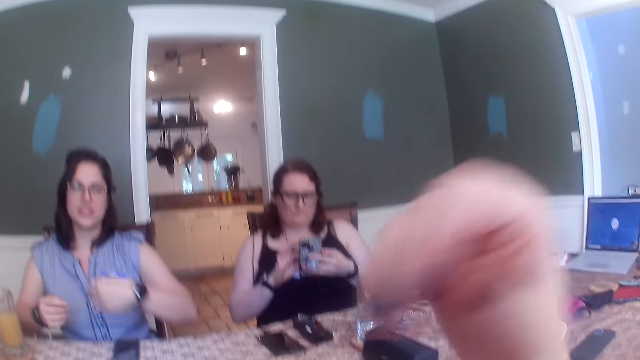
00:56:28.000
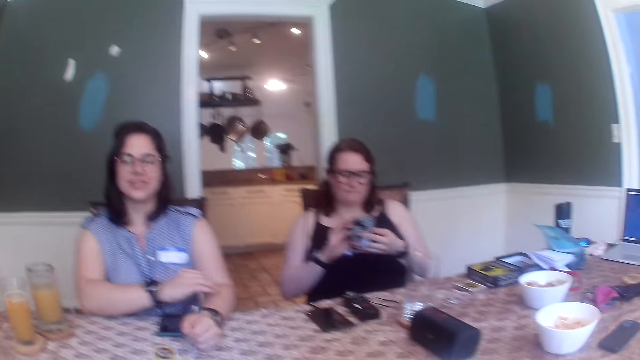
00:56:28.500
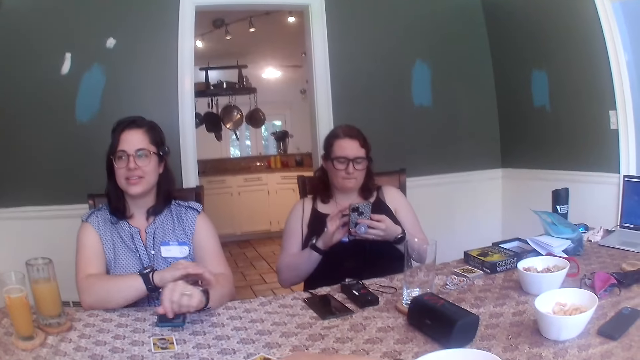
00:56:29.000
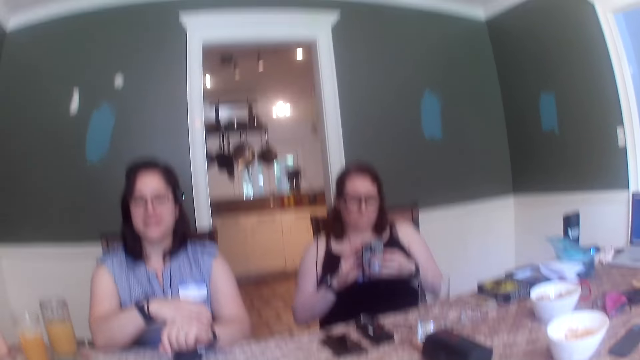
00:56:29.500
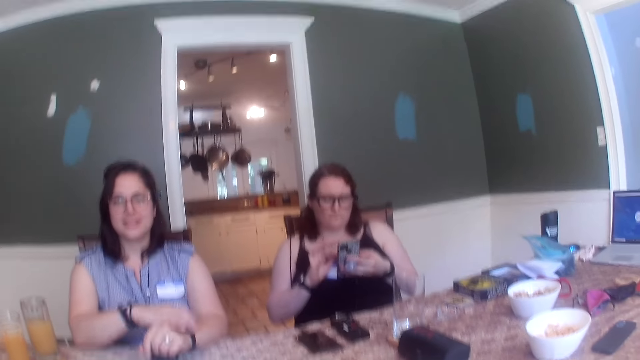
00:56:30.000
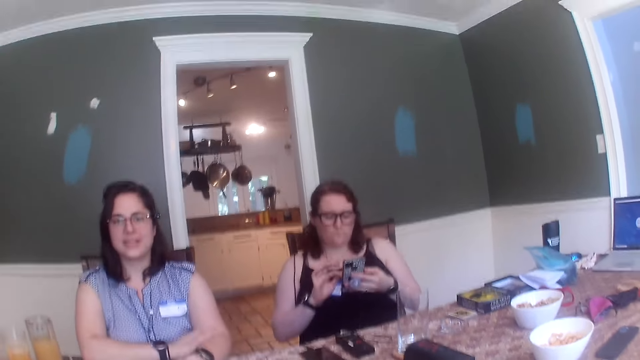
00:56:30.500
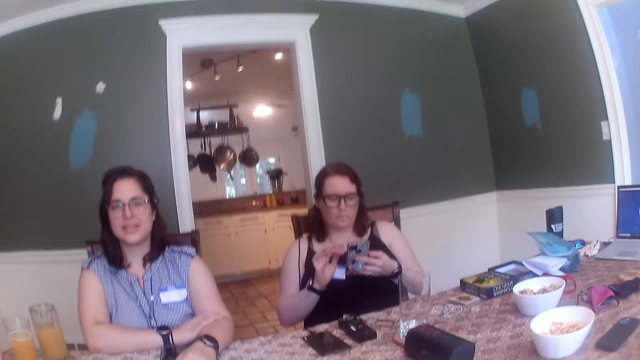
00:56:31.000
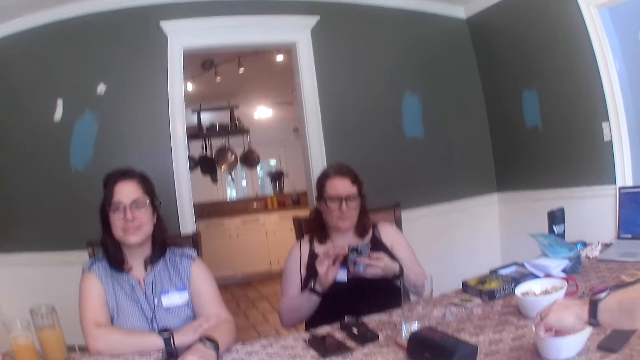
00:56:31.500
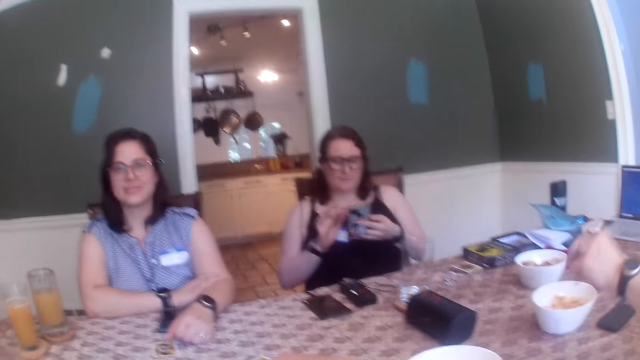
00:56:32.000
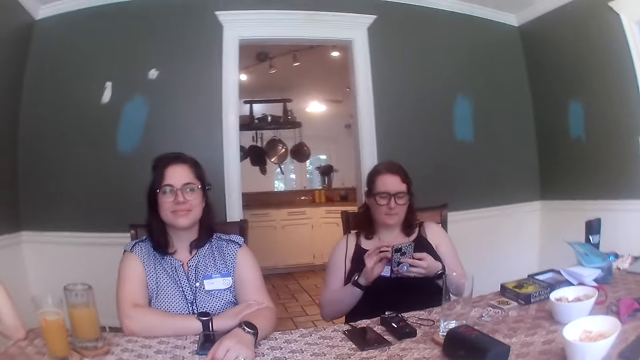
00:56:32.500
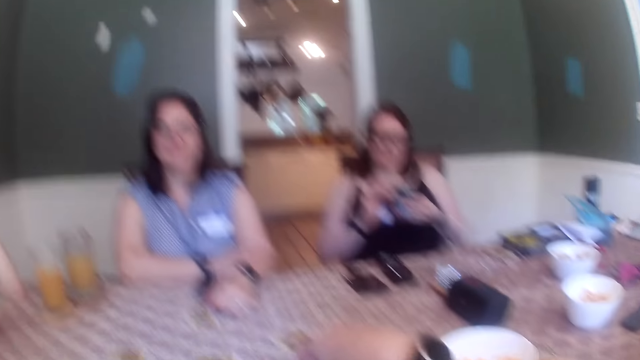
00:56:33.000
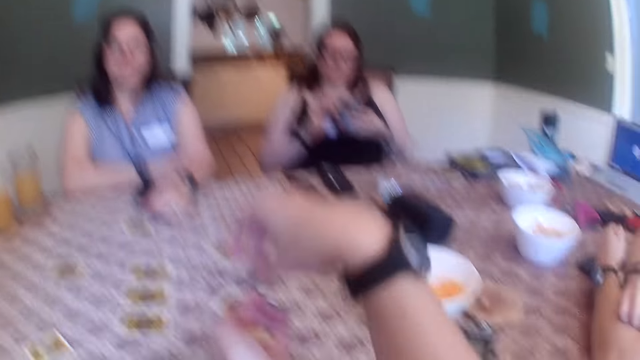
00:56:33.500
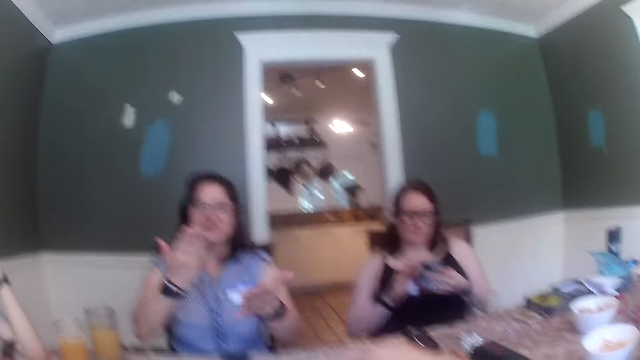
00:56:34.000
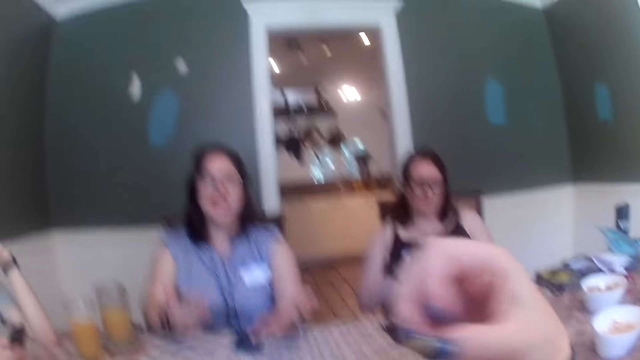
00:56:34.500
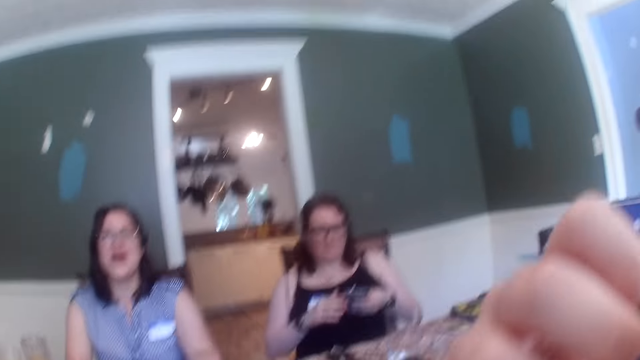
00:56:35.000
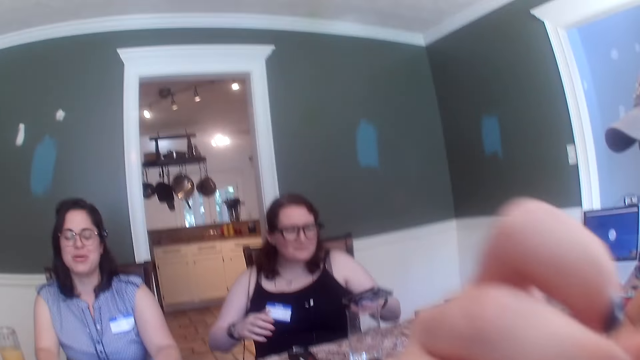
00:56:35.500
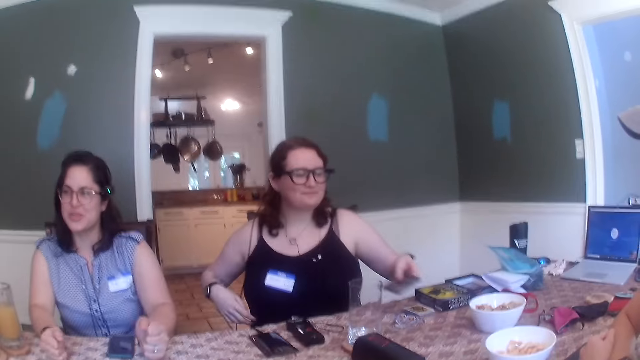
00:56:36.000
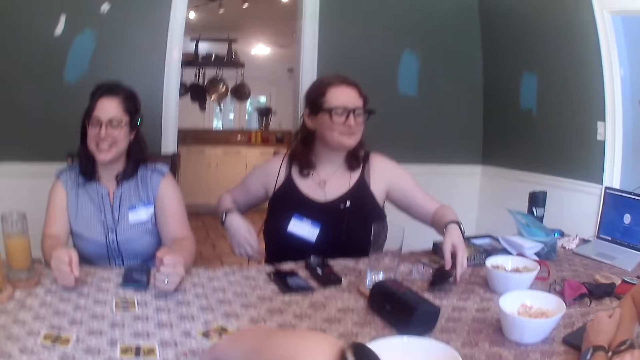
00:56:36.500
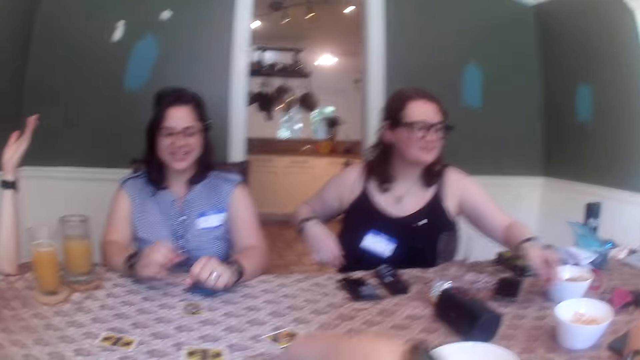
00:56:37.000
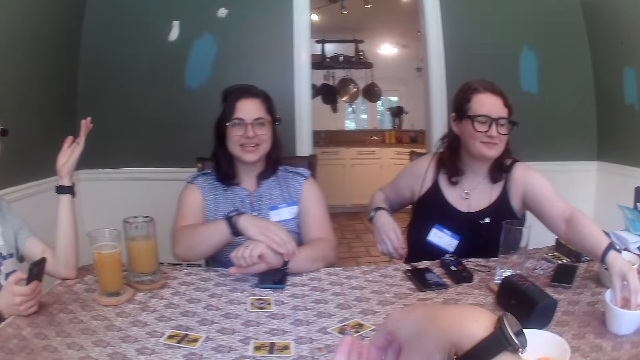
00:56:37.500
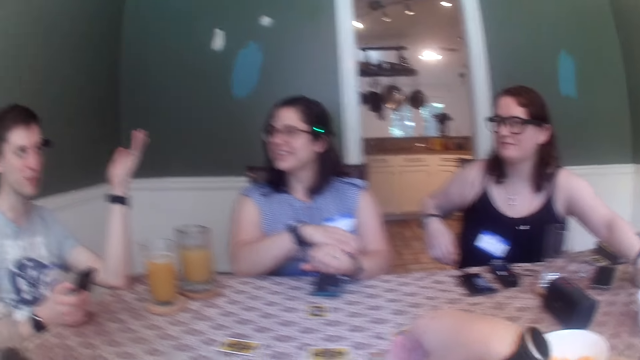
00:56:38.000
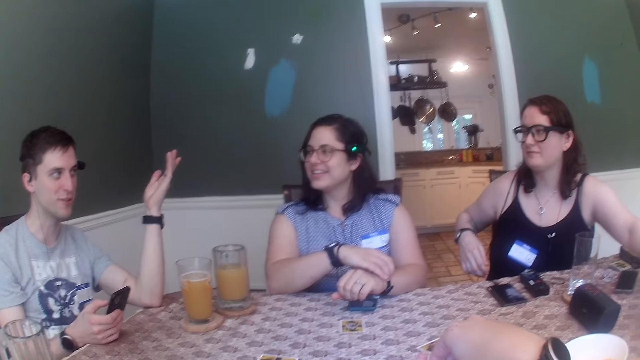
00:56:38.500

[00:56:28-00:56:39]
The camera wearer drops her hand. A woman puts her hands on the table. Another woman uses a phone. A man takes snacks from the bowl on the table with his left hand. The first woman moves her hands. The camera wearer takes snacks from her left hand with her right hand. The first woman claps her hands. The camera wearer puts the snacks in her mouth with her right hand. She lifts her hand. The other woman puts the phone on the table with her left hand. She takes snacks from the bowl on the table with her left hand. The camera wearer takes snacks from her left hand with her right hand. She moves her hand.

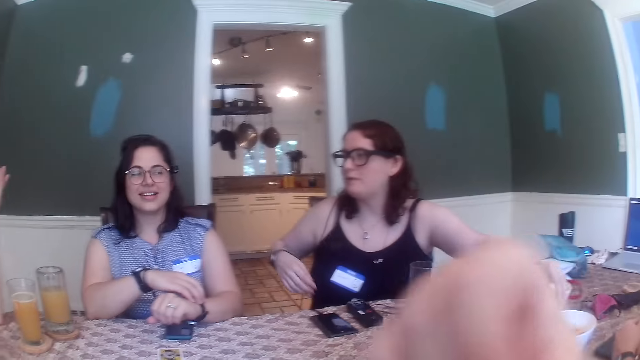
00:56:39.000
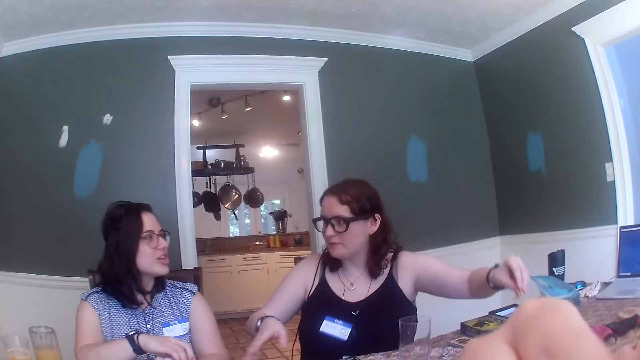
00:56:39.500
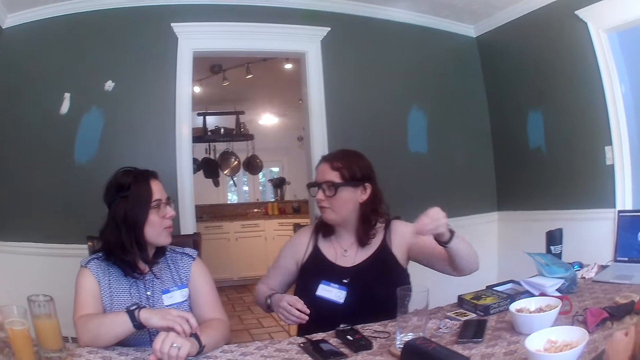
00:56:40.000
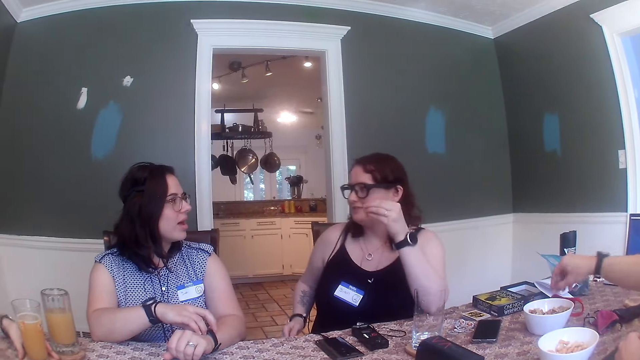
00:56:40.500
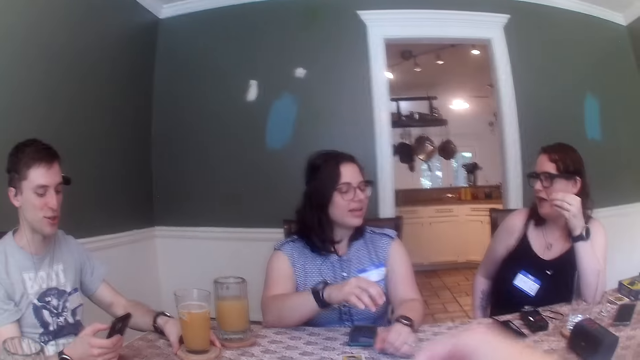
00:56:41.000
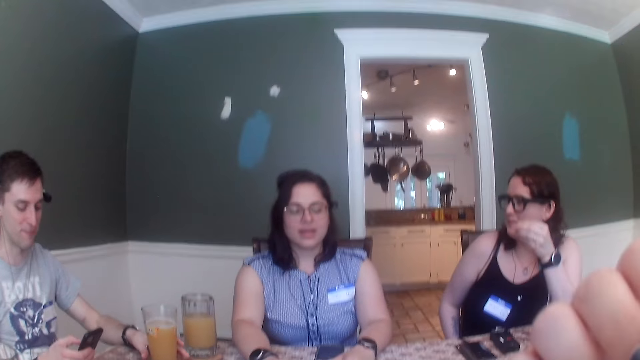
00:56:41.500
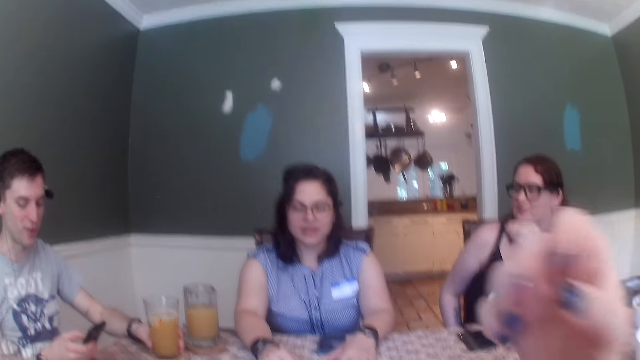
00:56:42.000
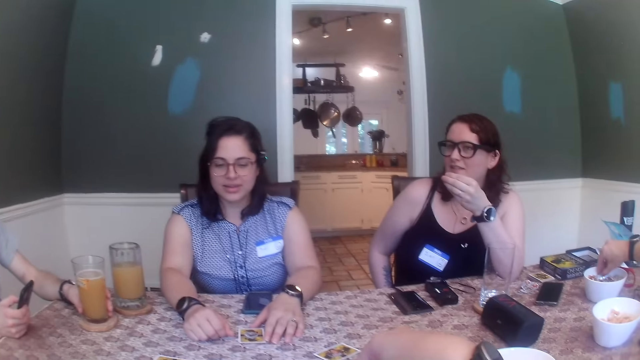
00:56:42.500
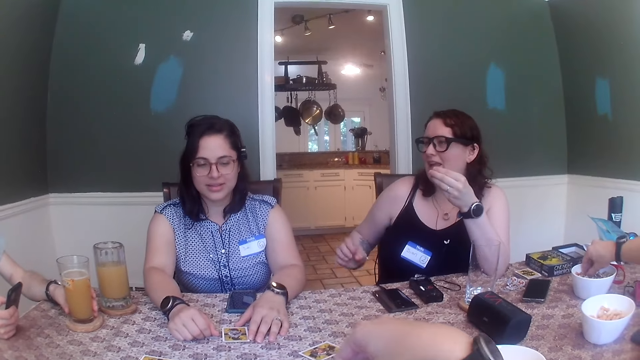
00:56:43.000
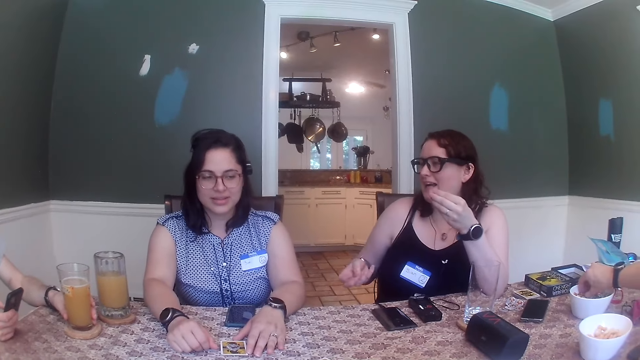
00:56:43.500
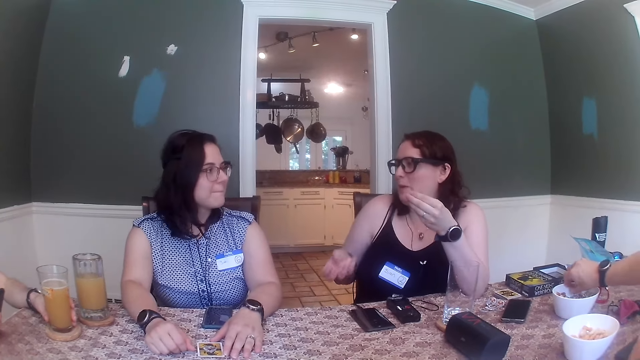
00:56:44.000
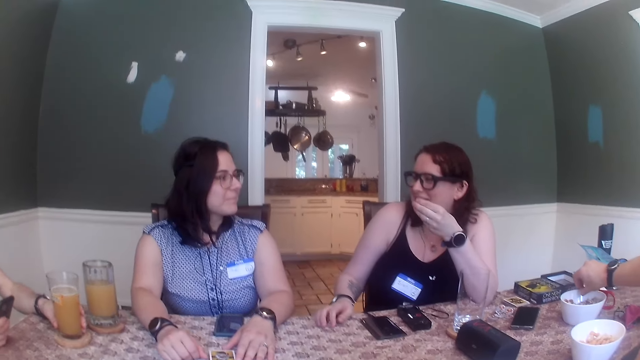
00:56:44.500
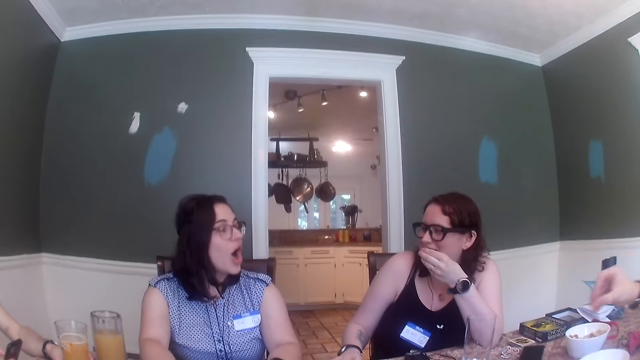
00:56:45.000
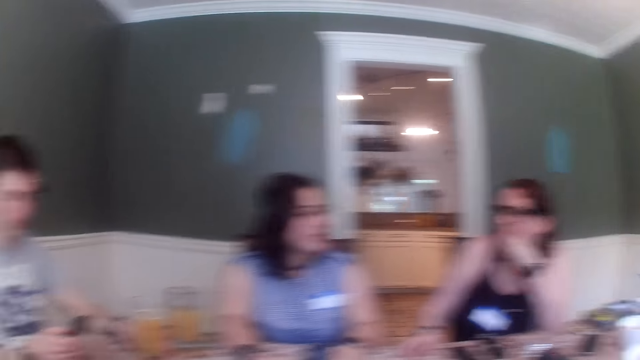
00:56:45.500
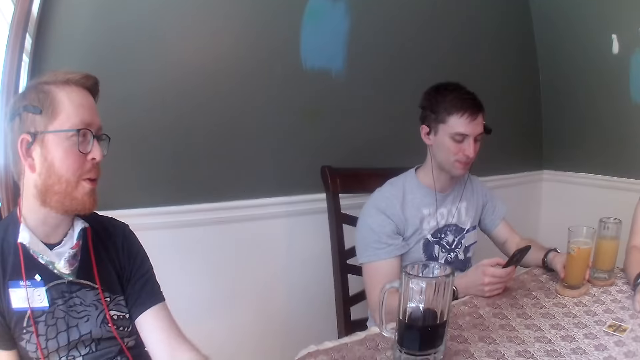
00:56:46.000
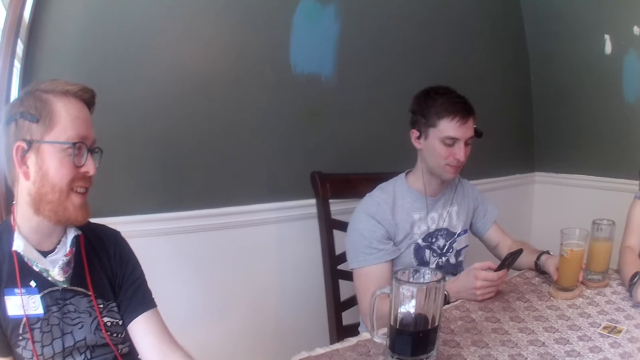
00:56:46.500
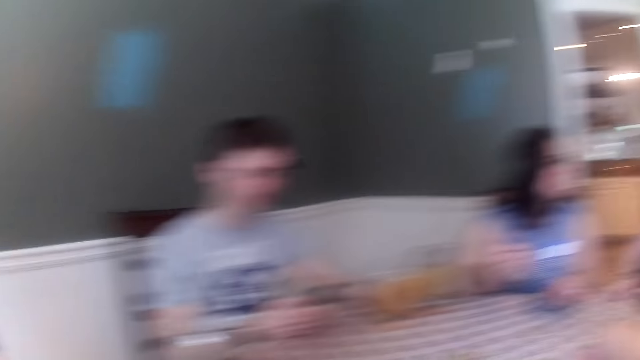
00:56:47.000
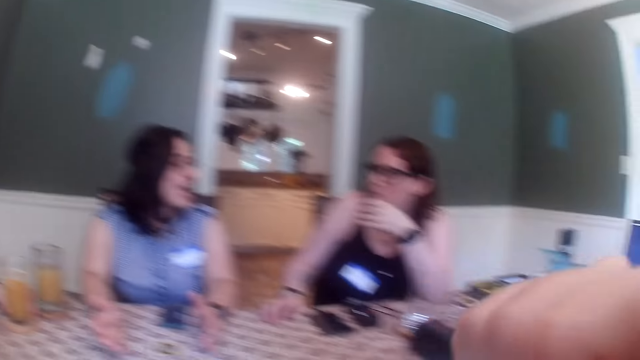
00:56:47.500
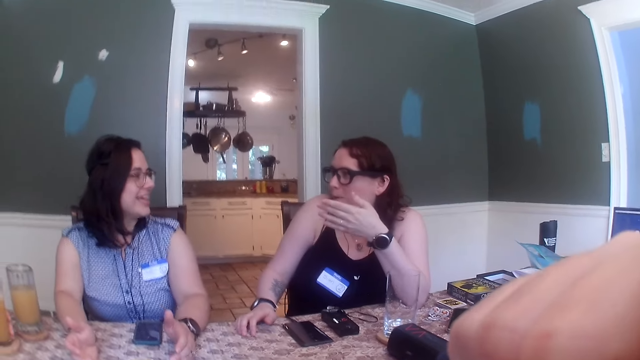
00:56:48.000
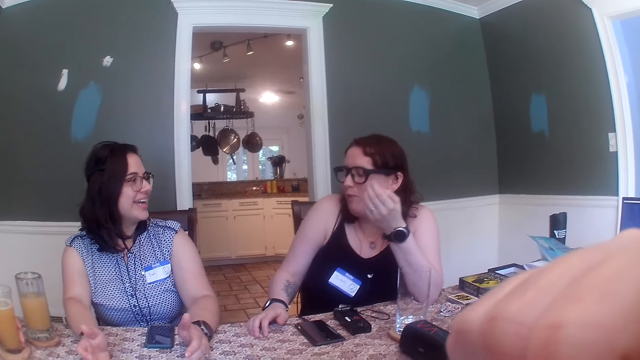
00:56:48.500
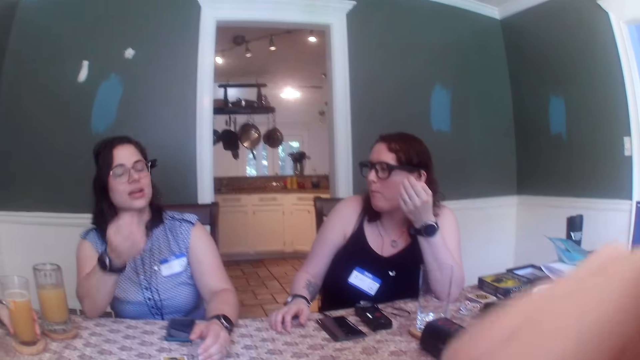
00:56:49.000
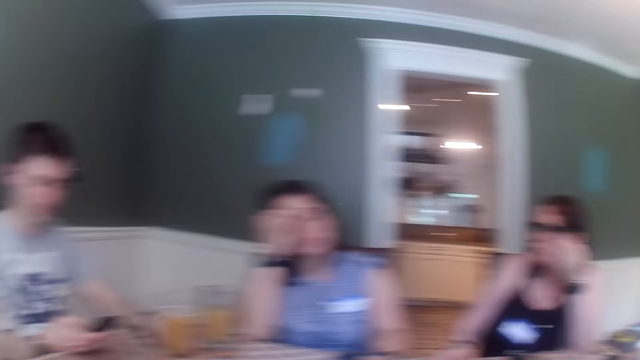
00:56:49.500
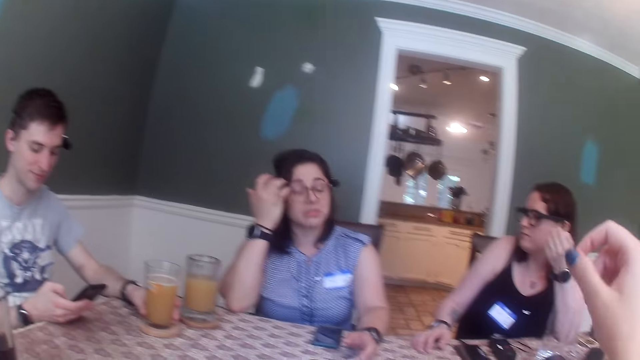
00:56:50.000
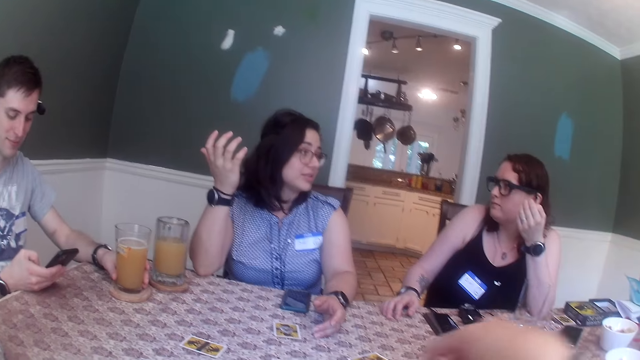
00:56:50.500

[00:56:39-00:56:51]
The camera wearer puts the snacks in her mouth with her right hand. A woman moves her hand. A man takes snacks from the bowl on the table with his right hand. The camera wearer puts snacks in her mouth with her right hand. She moves her hand. The woman moves her hand. The woman puts the snacks in her mouth with her left hand. The man picks a snack. The camera wearer looks around. The woman moves her hand. Another woman moves her hand.
